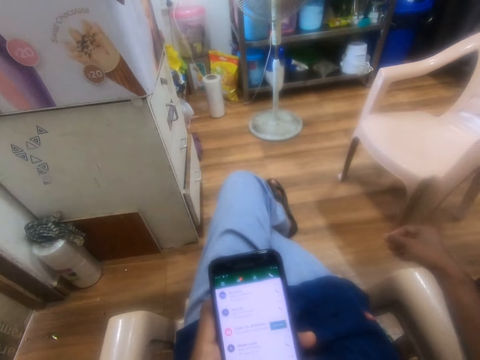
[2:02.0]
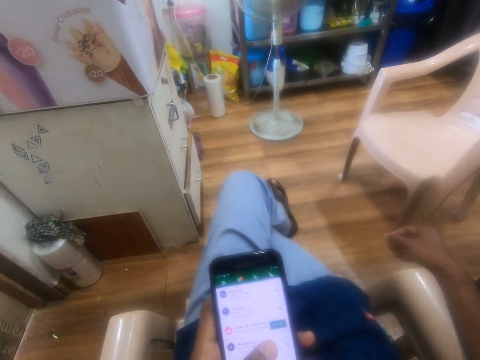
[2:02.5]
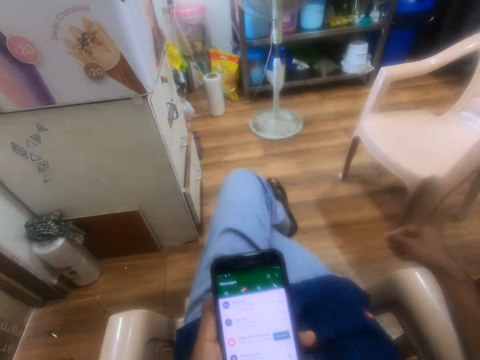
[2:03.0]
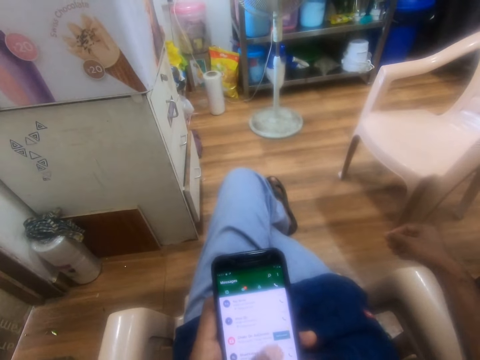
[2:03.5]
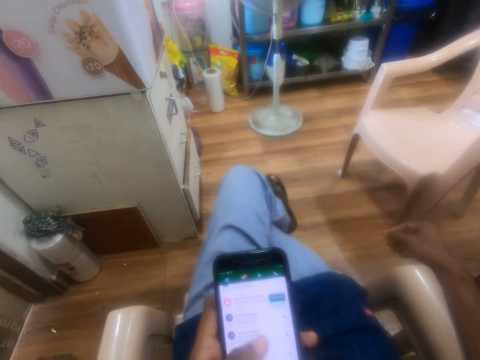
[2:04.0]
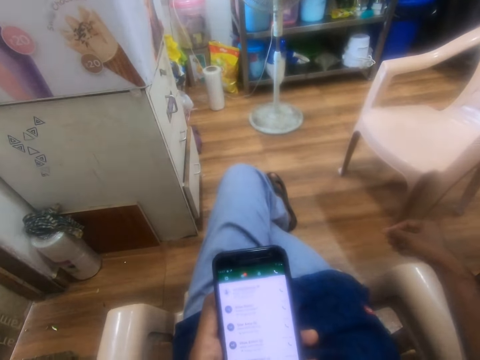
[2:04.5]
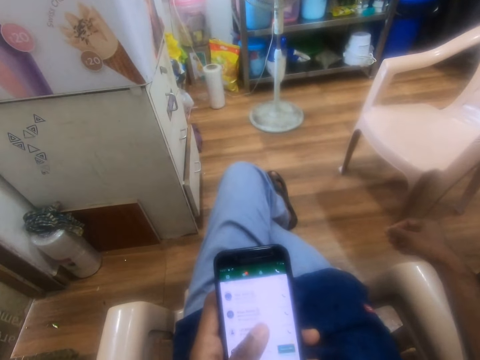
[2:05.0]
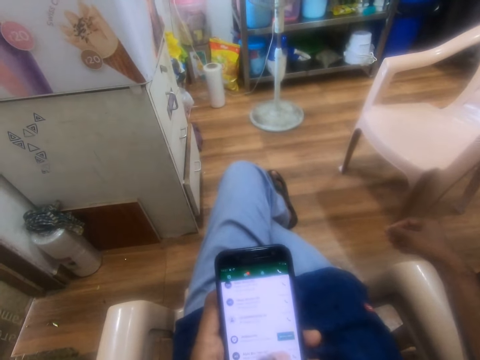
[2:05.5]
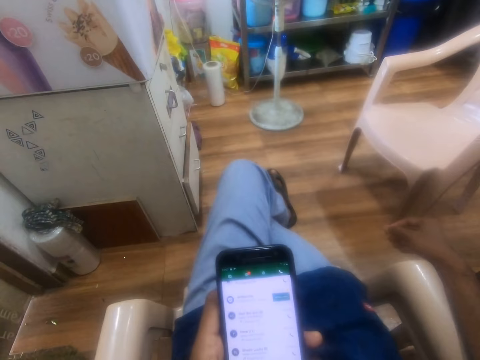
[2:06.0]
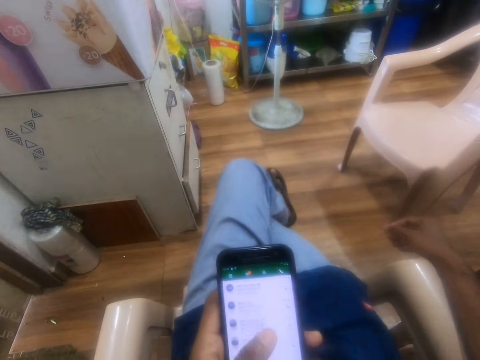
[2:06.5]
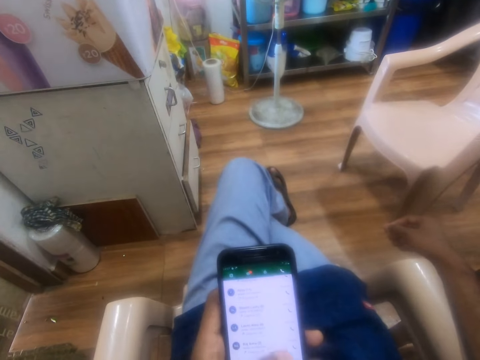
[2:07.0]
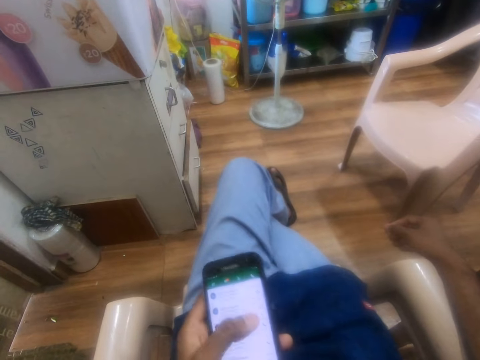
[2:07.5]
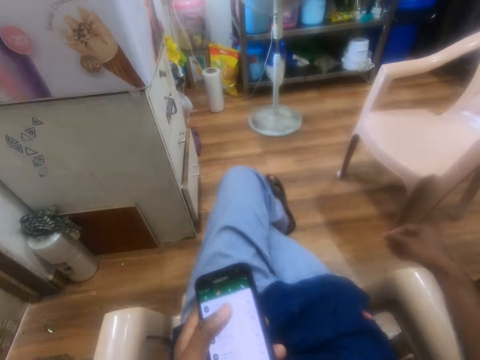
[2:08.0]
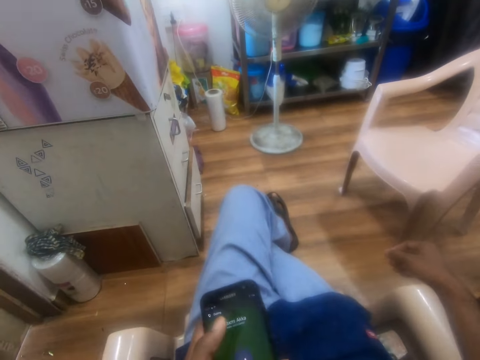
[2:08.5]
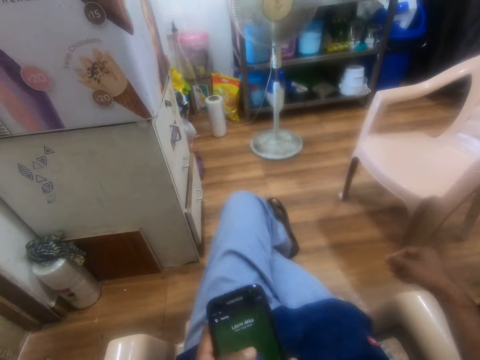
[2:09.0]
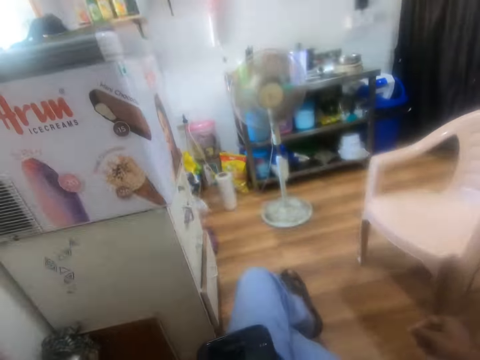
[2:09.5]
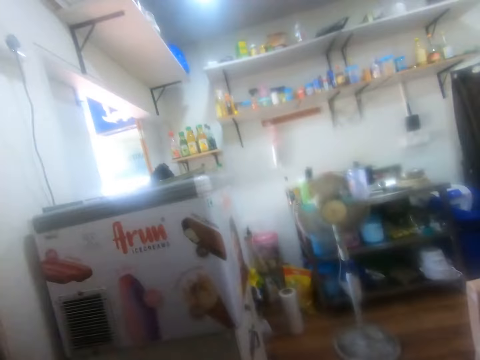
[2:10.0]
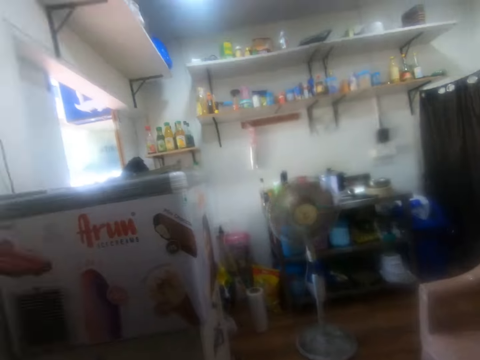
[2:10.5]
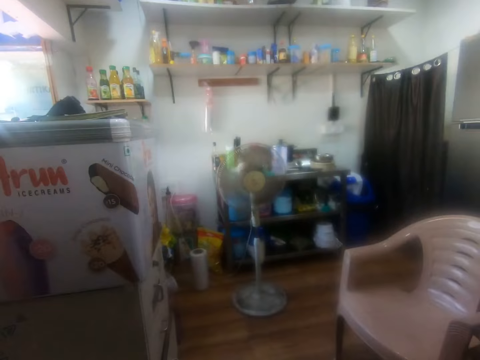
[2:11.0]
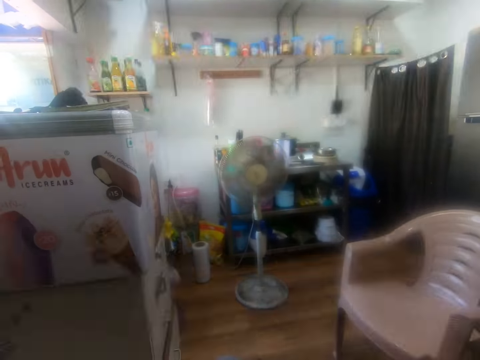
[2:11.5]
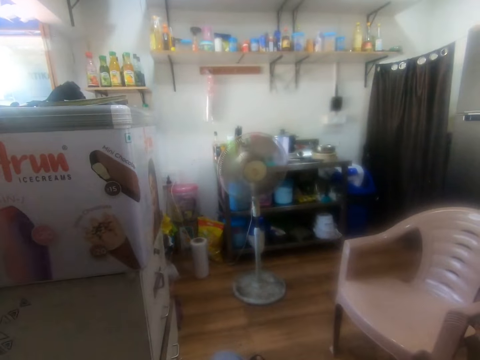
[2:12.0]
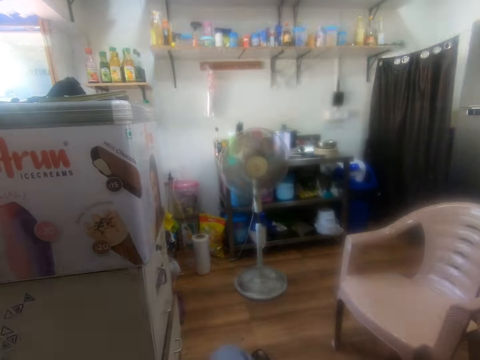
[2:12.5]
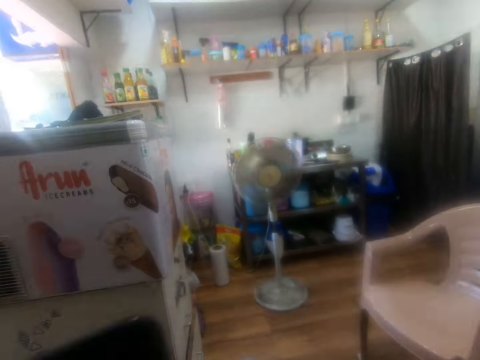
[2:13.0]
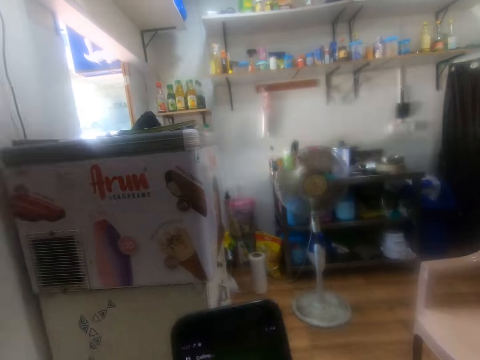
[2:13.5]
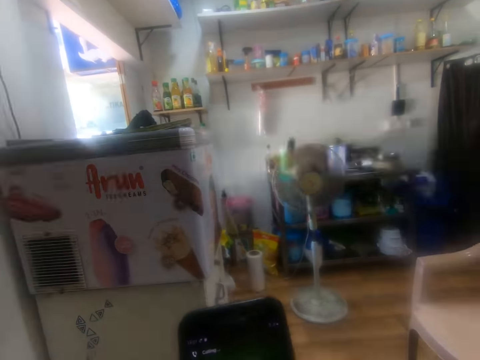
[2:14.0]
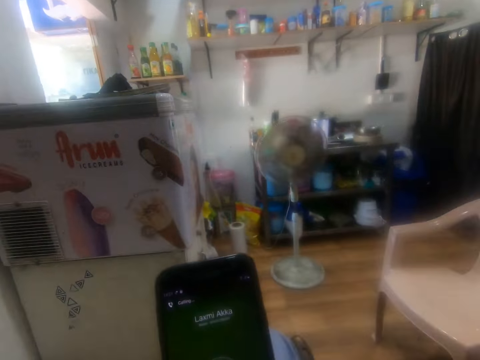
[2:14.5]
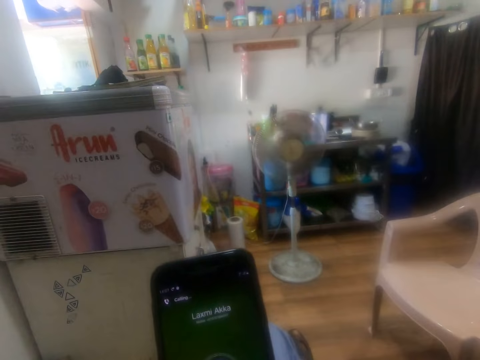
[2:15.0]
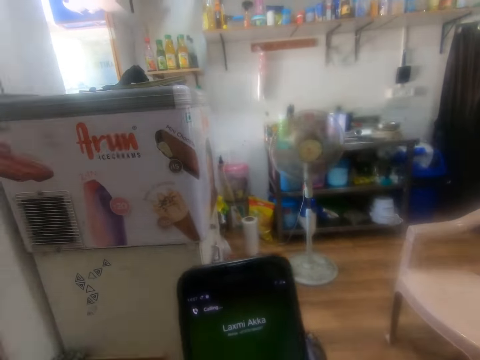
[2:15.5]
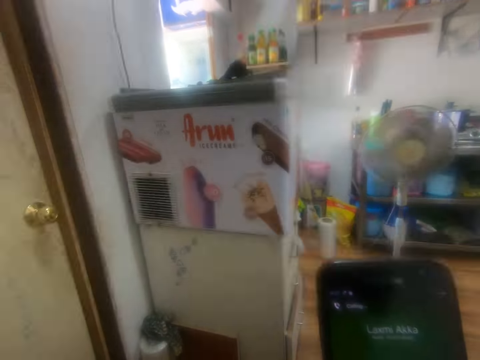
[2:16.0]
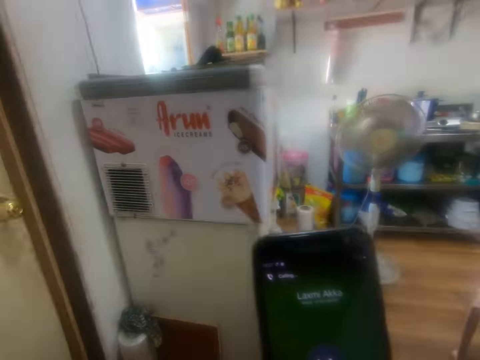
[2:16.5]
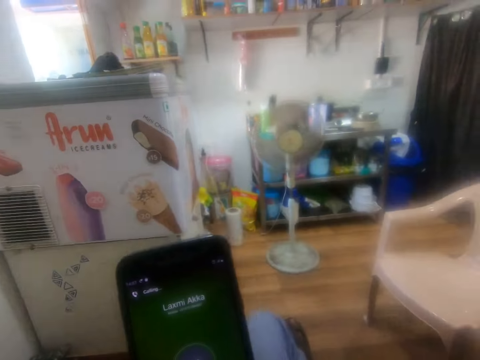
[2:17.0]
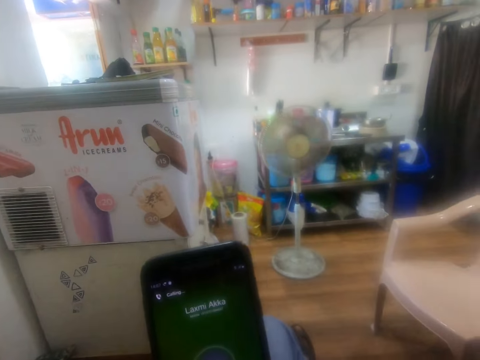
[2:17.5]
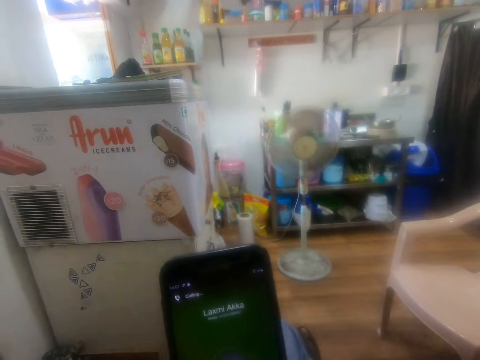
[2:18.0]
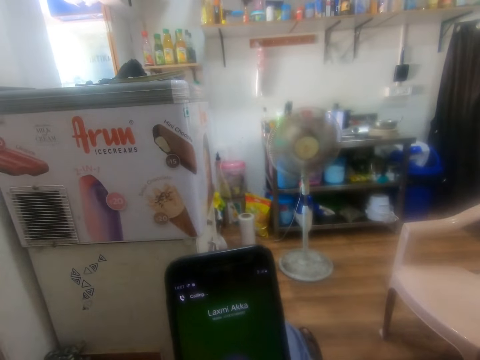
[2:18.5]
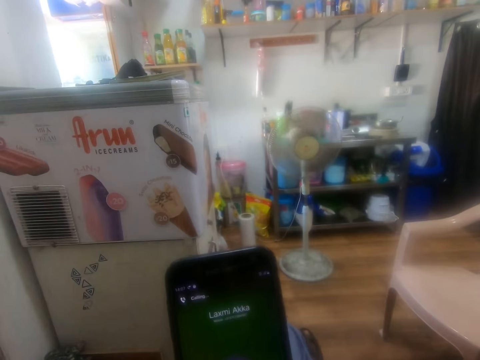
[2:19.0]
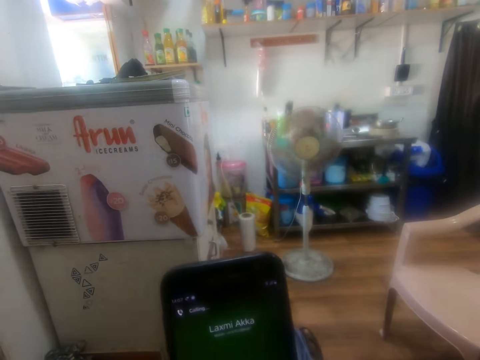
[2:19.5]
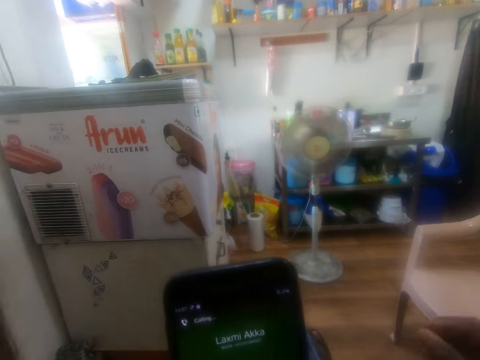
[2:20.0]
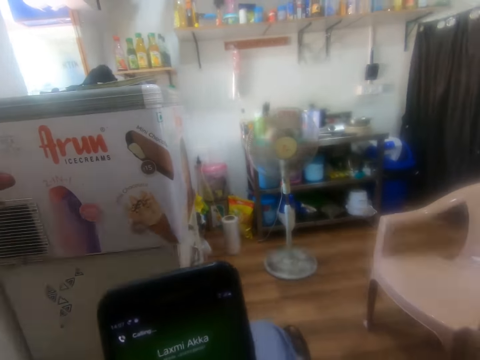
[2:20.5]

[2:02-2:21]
The camera wearer scrolls a phone. They press the phone. They look at a fan. They look at the phone. They look at a door. They look at the phone.

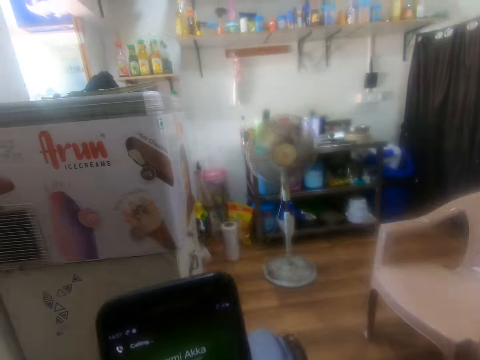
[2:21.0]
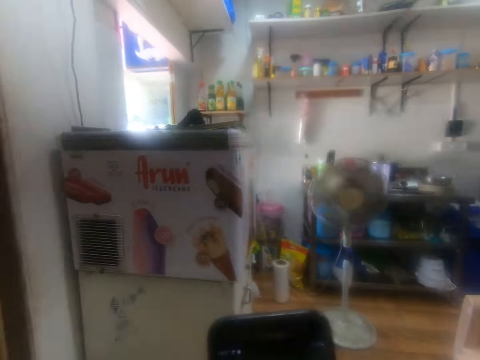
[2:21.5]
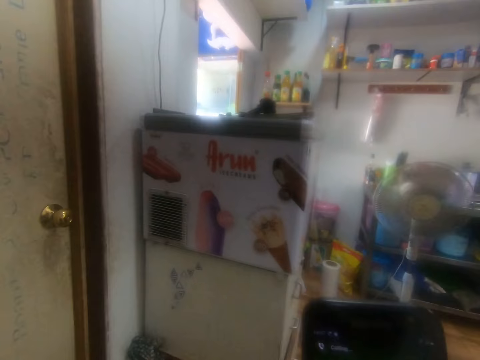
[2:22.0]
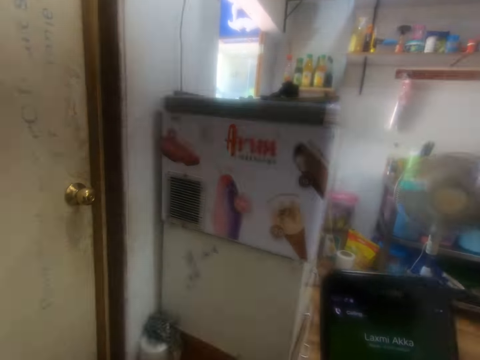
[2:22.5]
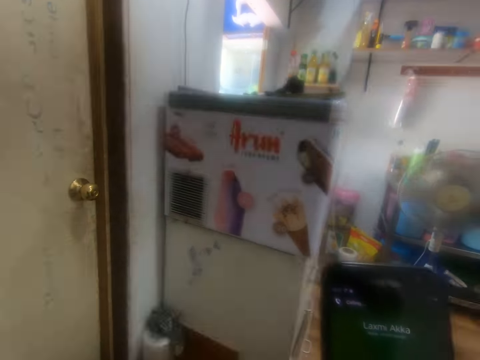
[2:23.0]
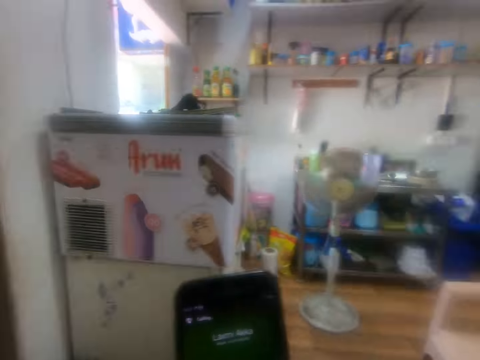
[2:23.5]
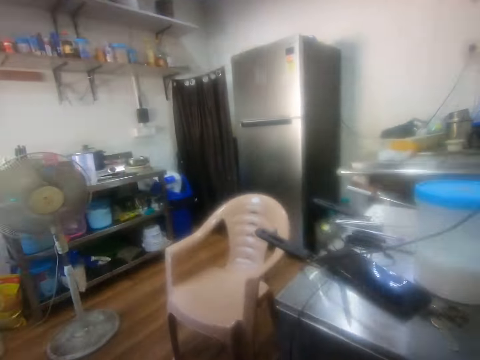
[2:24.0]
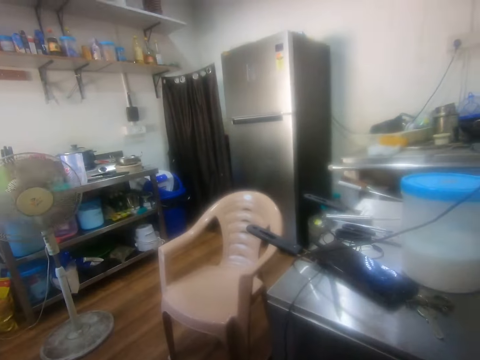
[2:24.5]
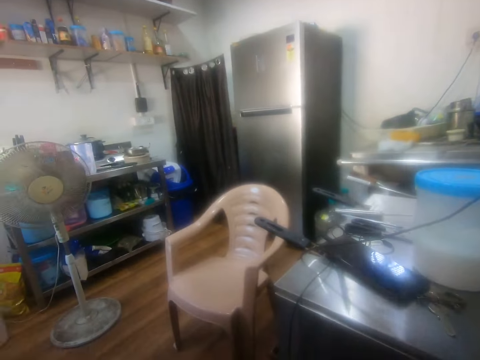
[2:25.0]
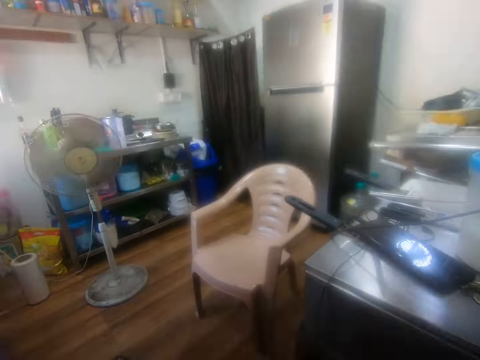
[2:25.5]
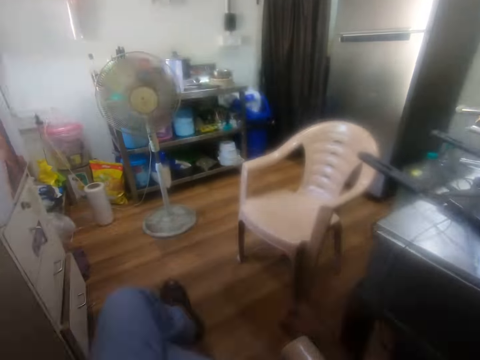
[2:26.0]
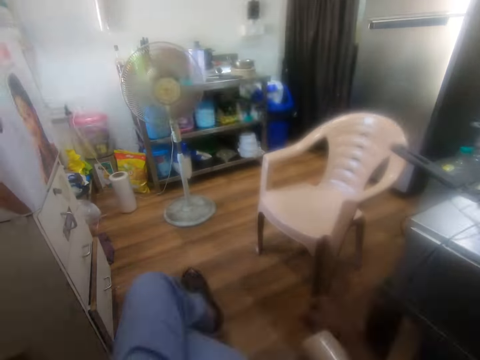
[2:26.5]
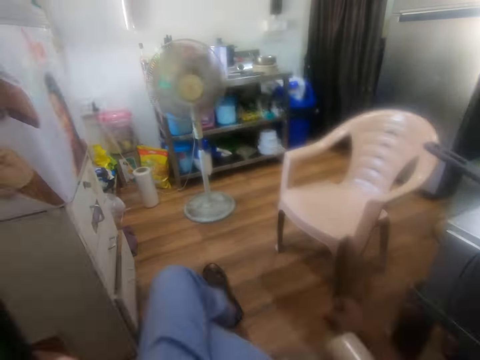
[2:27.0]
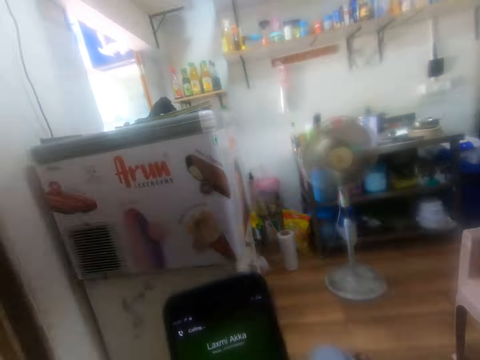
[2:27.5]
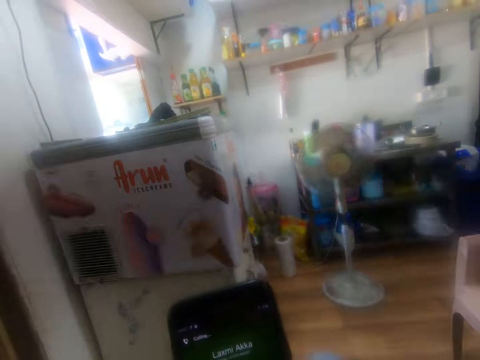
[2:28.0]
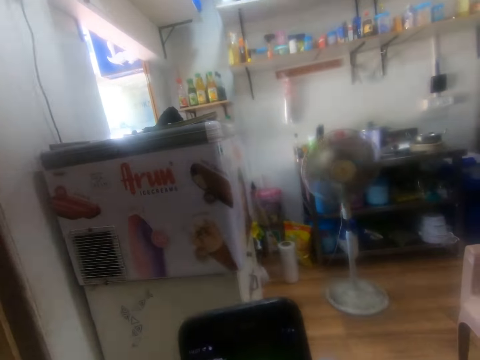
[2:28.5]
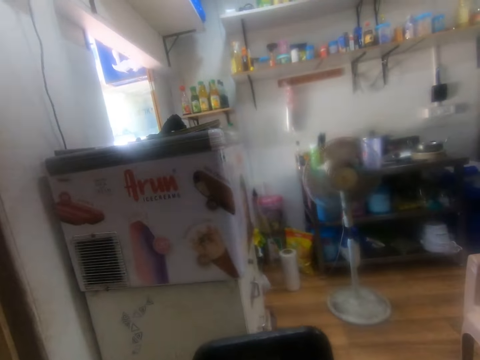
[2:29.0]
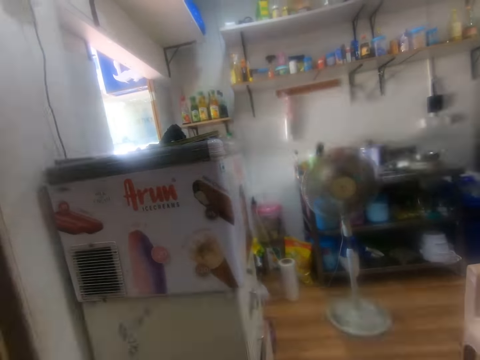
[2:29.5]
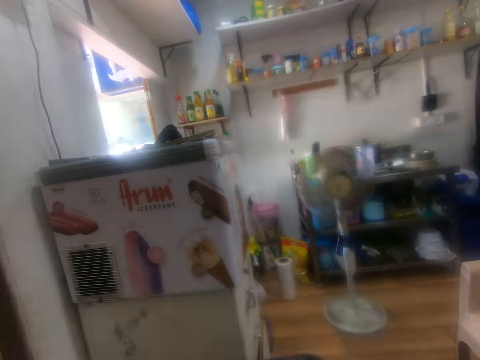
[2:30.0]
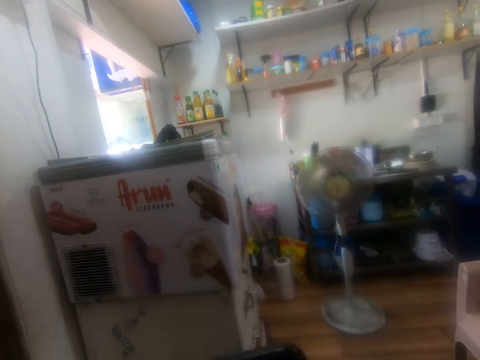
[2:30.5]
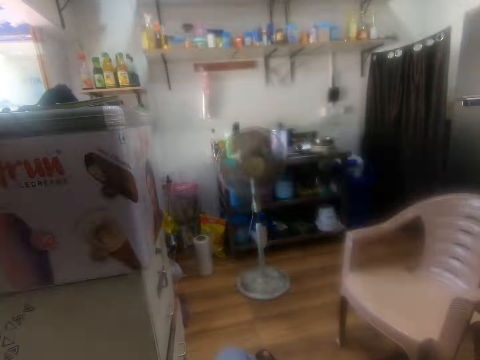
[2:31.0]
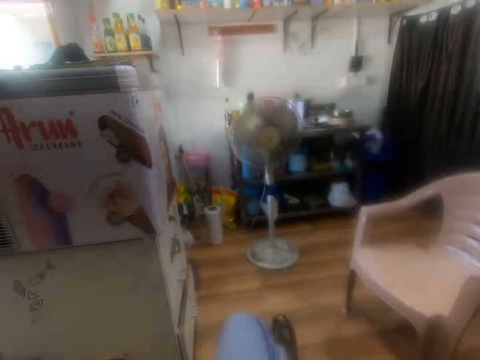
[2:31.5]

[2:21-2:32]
The camera wearer looks at the door. They look at the phone on a table. They look at the fan. They look at the phone. They look at the fan.
